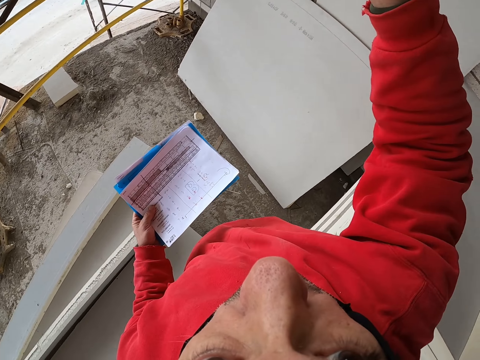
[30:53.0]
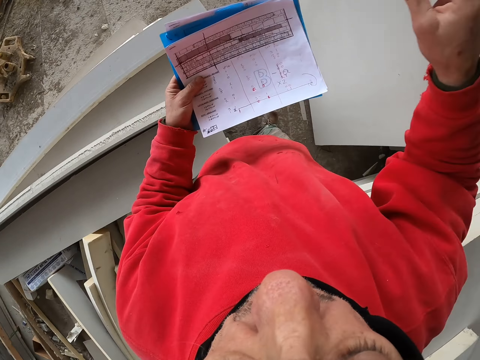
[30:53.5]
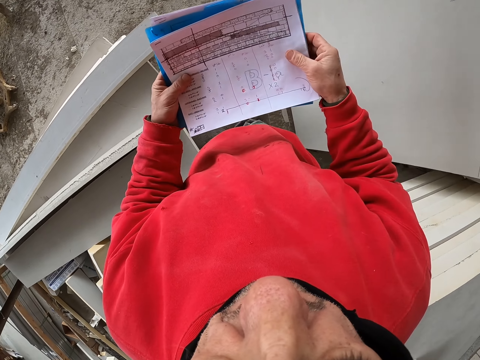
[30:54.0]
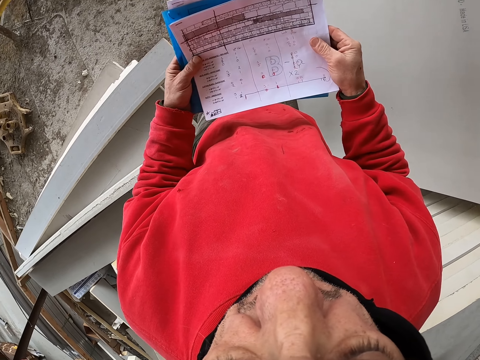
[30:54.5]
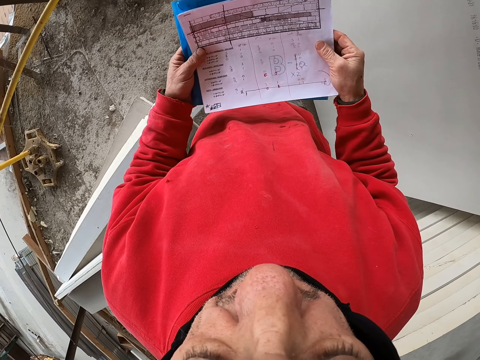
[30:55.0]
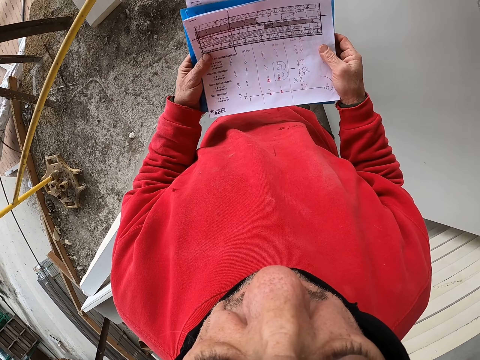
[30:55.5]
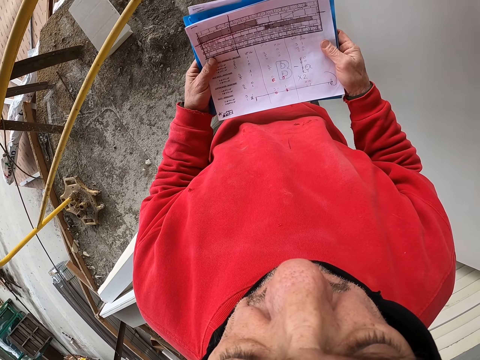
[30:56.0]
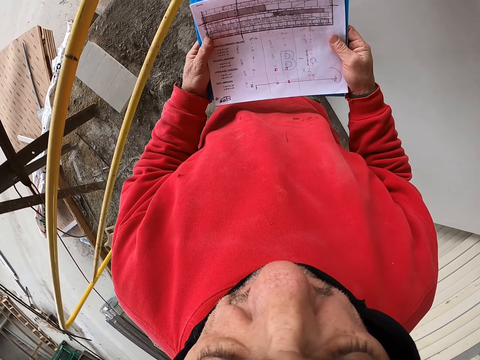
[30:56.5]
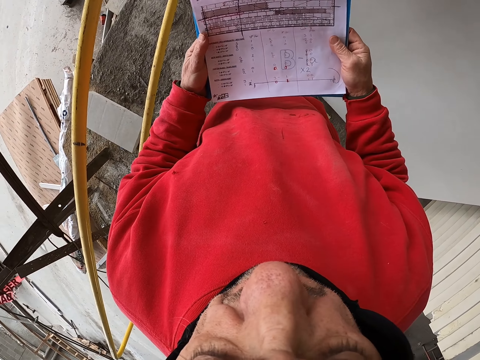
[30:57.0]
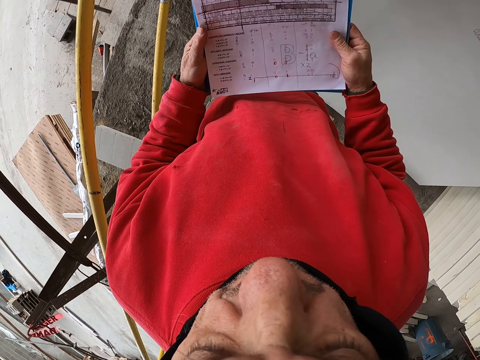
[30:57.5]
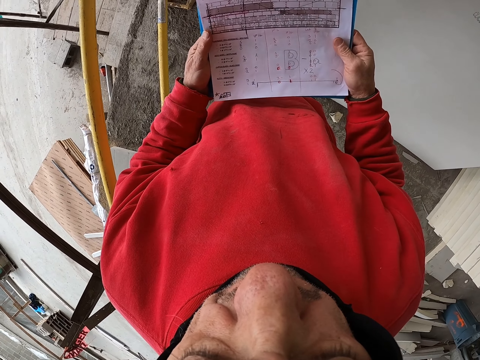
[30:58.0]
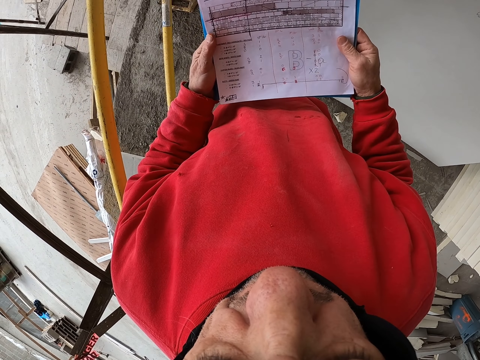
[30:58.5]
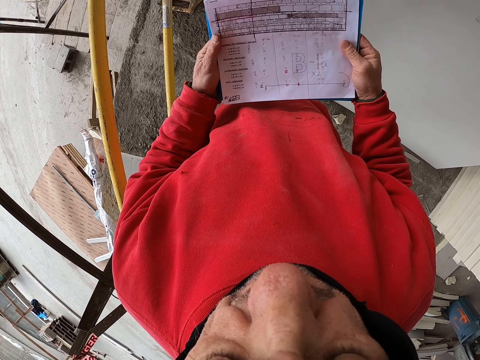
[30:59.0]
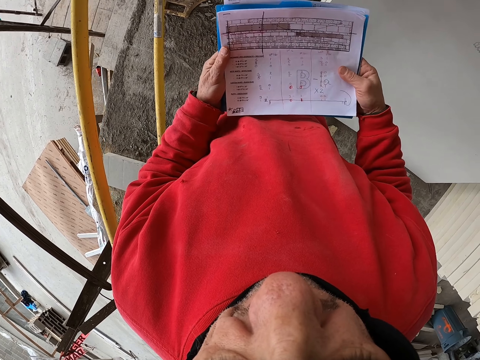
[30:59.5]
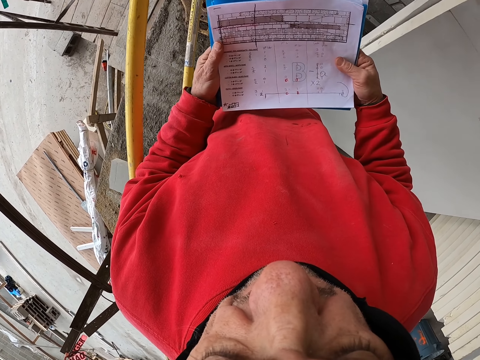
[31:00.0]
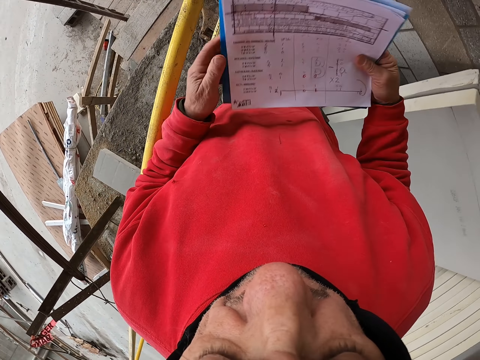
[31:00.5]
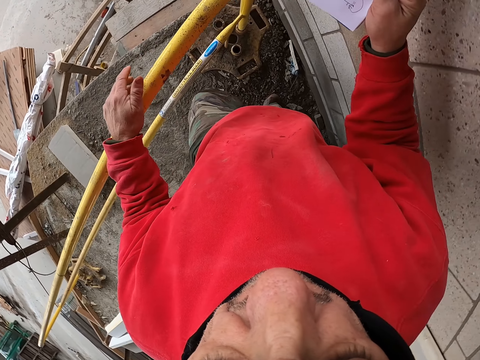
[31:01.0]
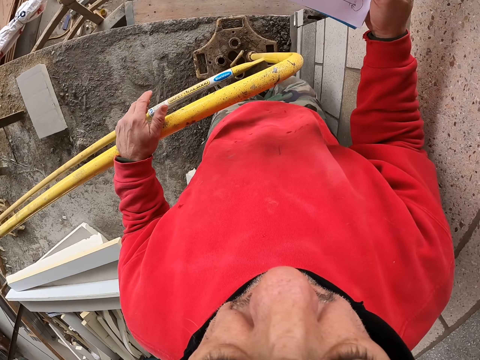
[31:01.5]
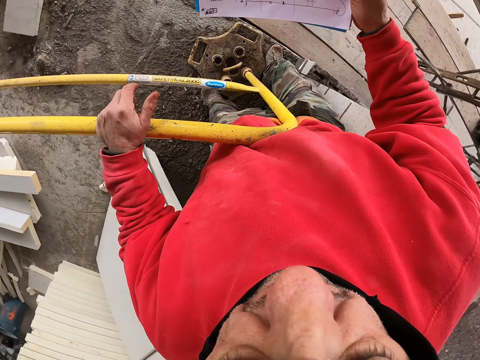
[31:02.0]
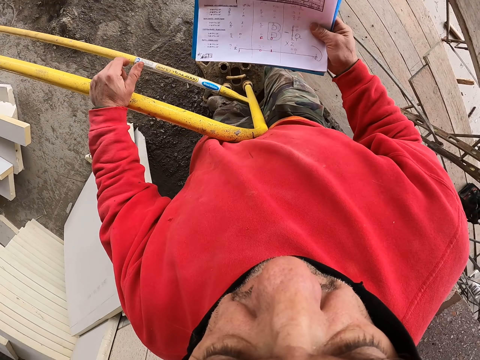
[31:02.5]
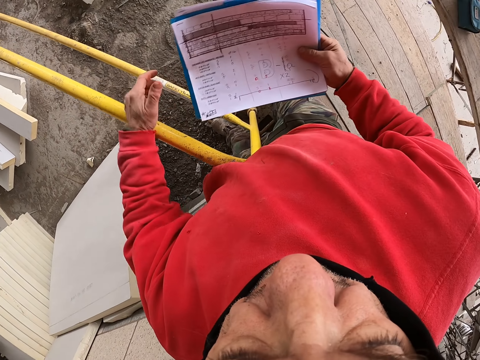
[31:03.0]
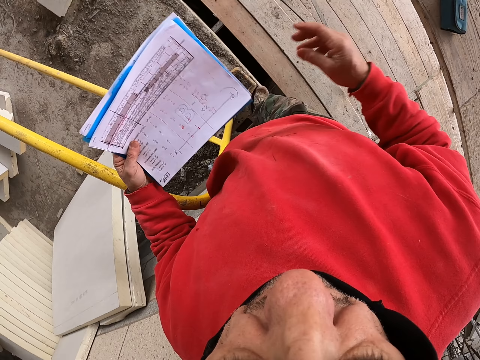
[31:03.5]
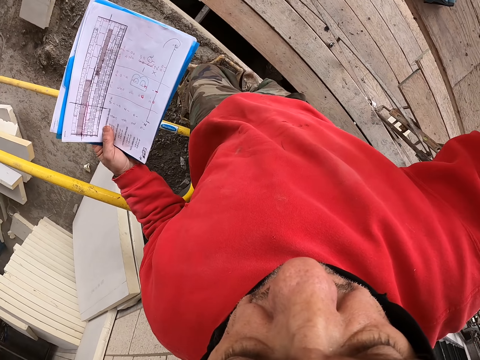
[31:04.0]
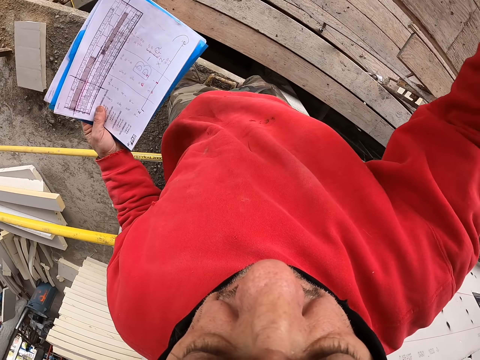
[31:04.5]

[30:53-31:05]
The camera wearer points his finger on the wall. He looks at the piece of paper.

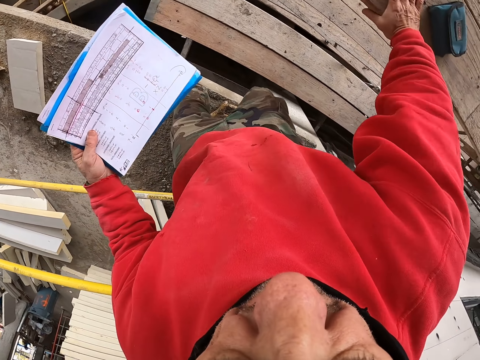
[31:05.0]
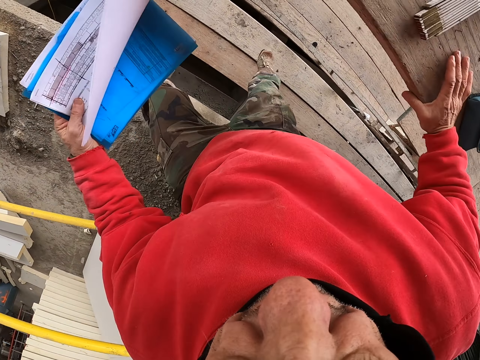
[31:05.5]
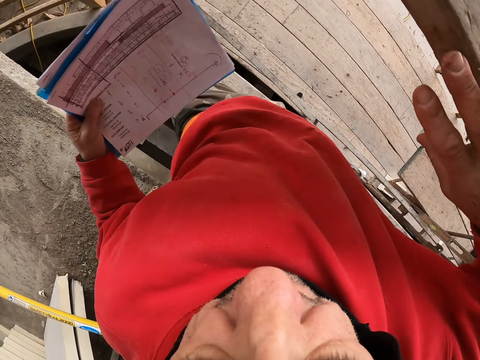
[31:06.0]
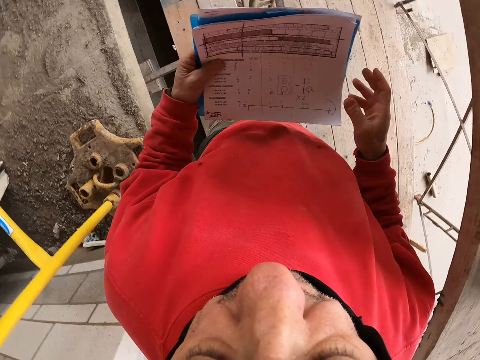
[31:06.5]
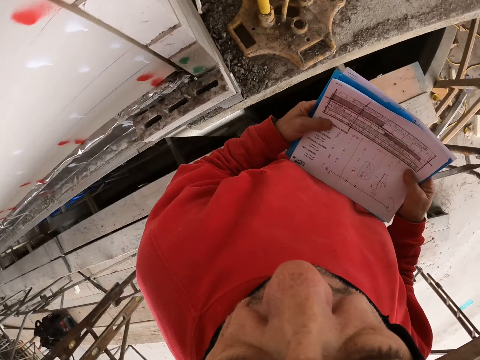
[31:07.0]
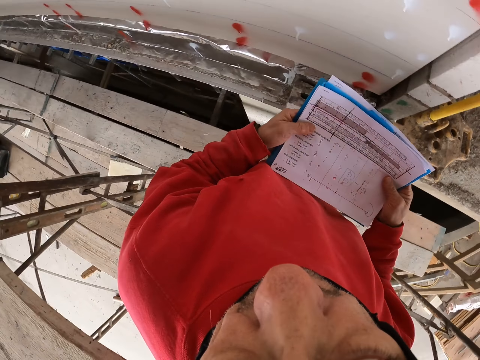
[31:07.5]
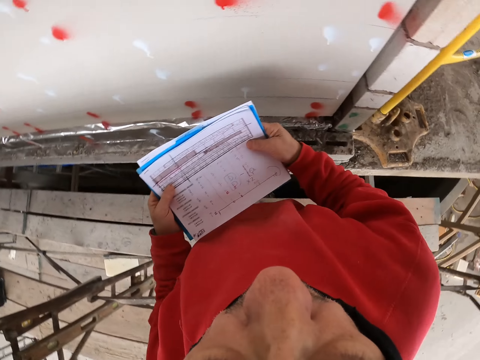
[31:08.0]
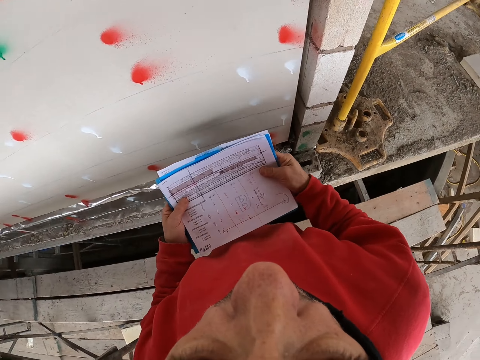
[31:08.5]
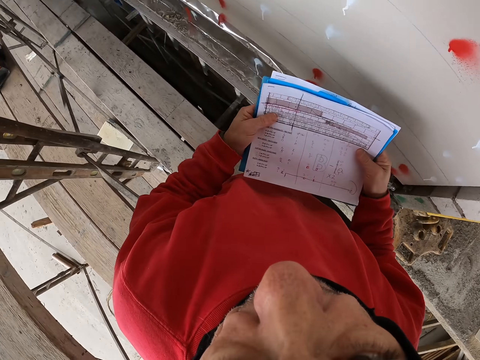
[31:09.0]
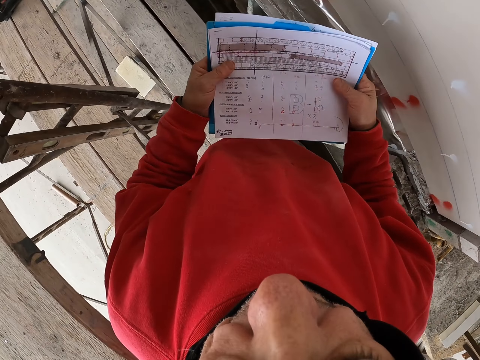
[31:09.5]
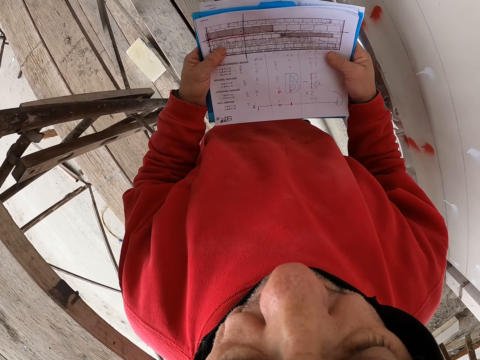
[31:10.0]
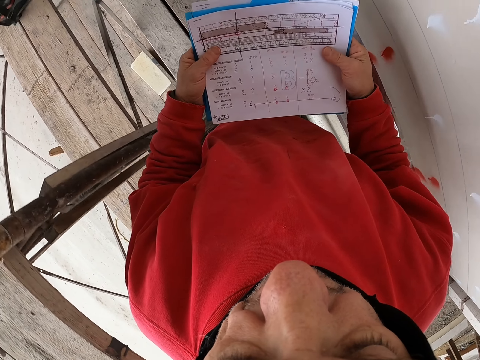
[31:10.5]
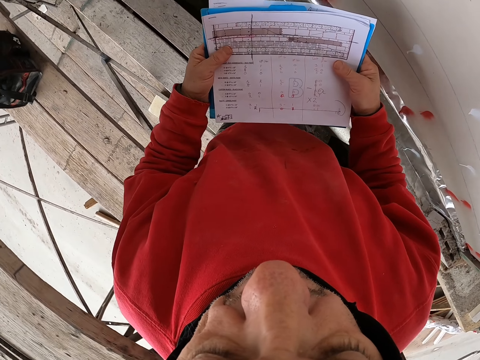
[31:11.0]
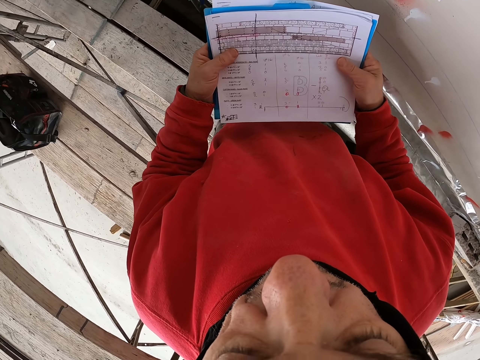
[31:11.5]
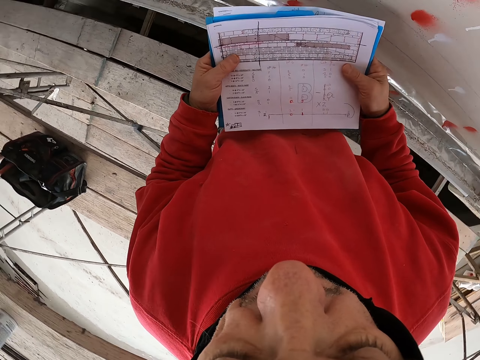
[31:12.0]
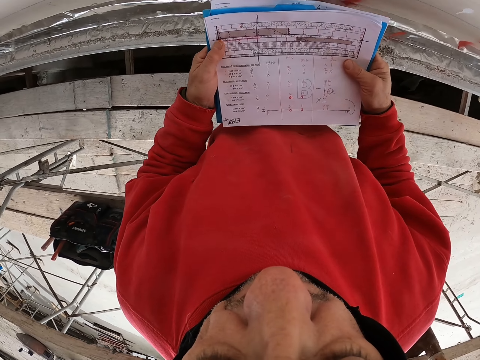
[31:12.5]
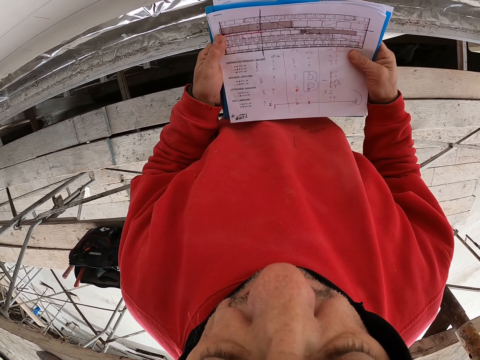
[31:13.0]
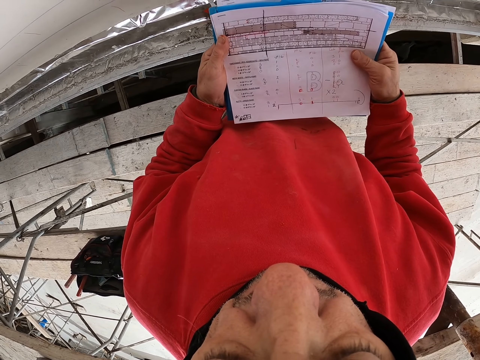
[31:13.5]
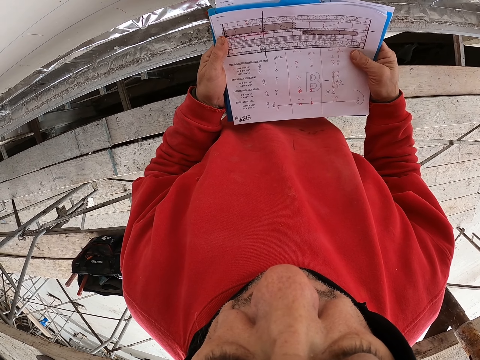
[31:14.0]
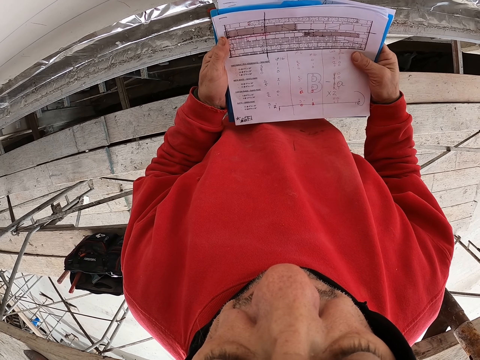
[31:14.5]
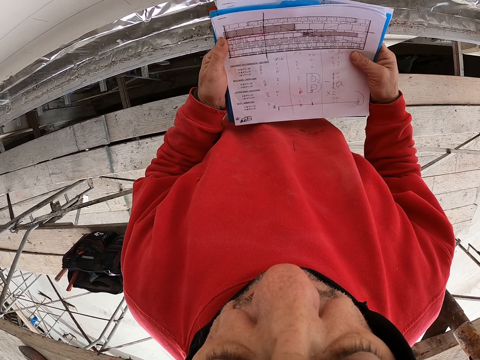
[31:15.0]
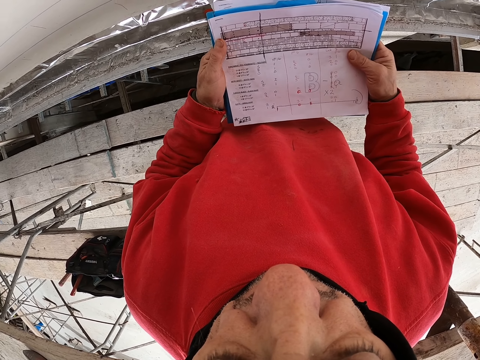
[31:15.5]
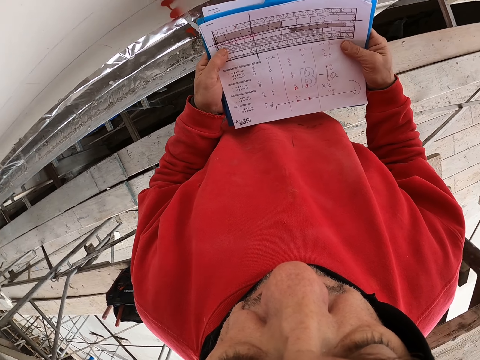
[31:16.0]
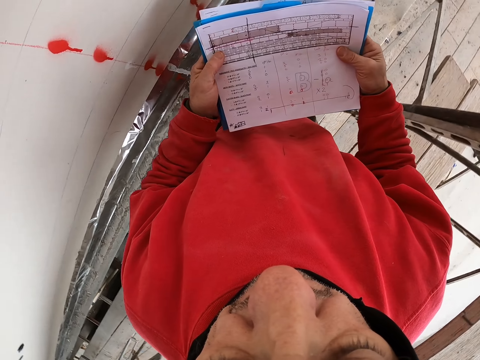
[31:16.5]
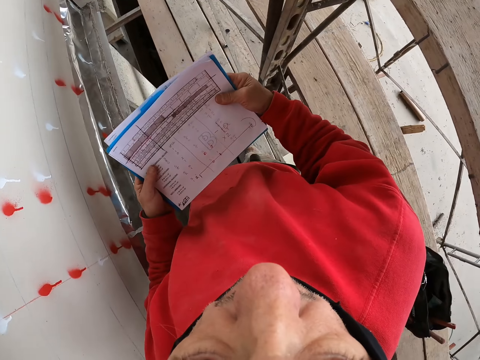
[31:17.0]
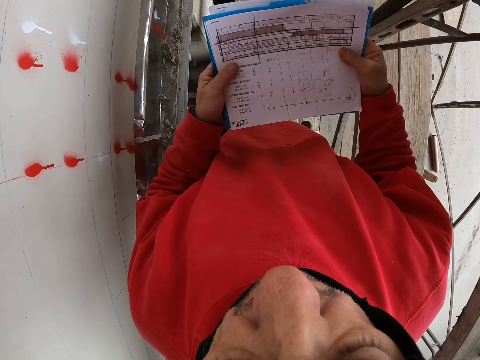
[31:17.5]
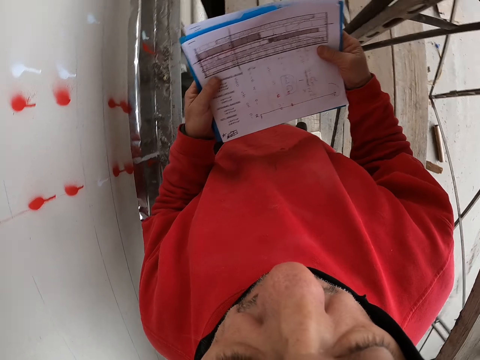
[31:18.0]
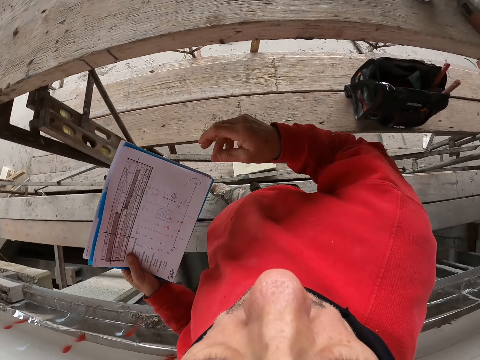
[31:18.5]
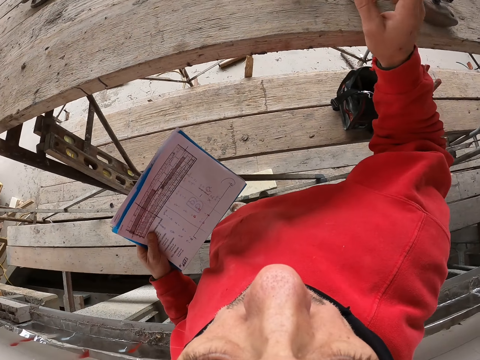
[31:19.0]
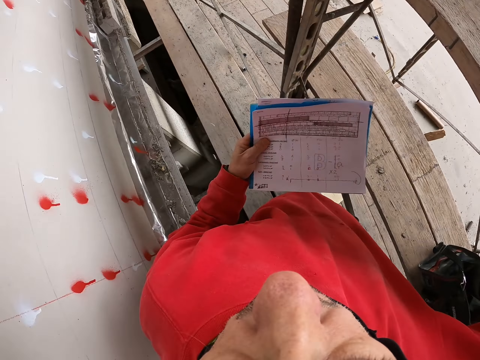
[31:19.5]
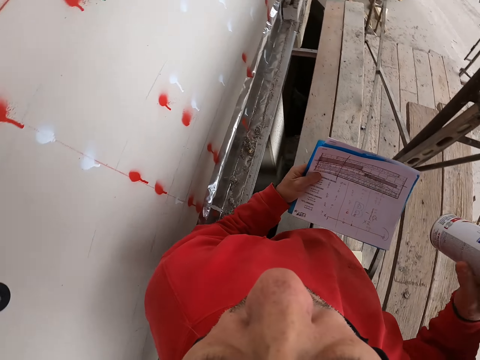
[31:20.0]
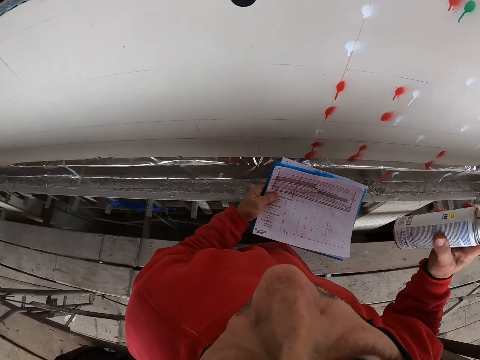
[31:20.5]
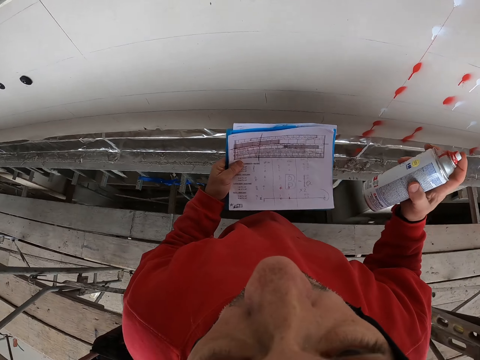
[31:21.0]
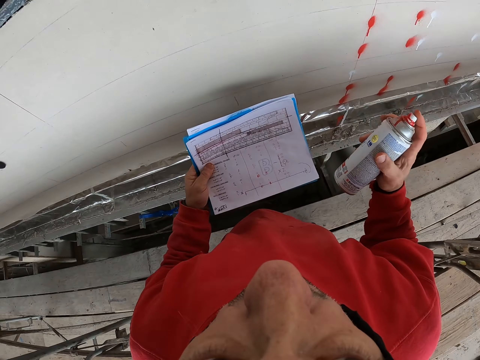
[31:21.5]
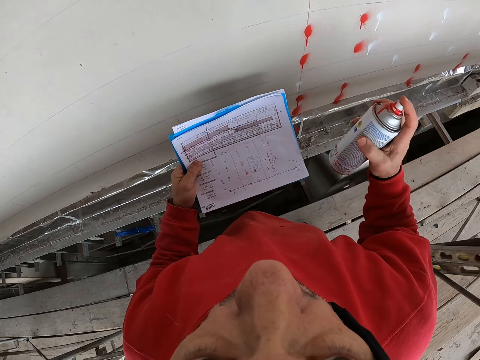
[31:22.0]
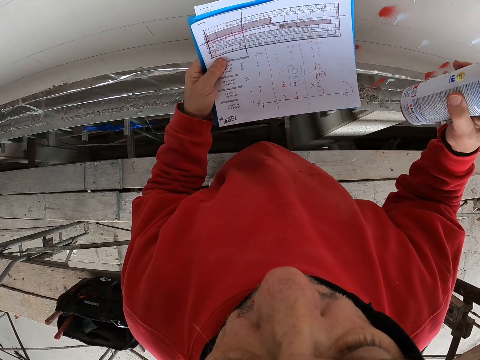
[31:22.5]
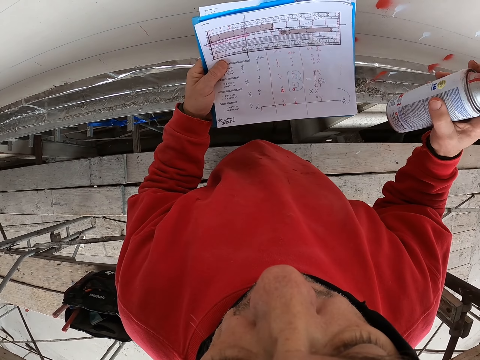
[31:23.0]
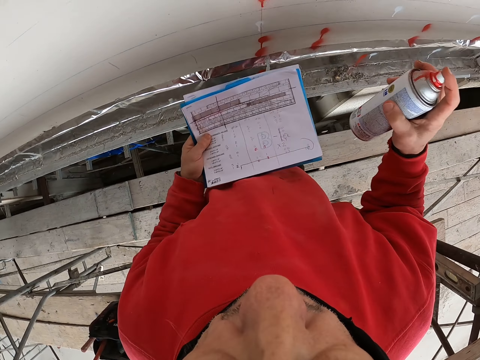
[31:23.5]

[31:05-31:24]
The camera wearer steps down. They look around. They walk a few steps. They look at the paper. They take the spray bottle. They shake the spray bottle.
